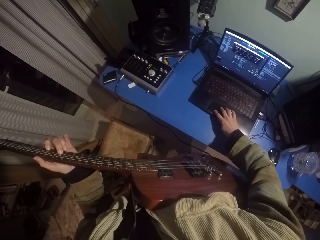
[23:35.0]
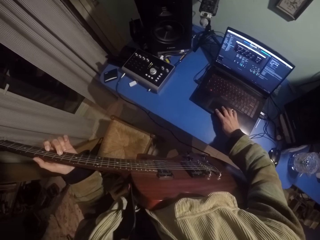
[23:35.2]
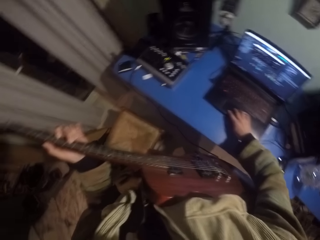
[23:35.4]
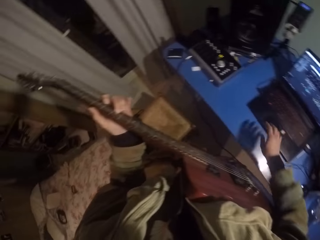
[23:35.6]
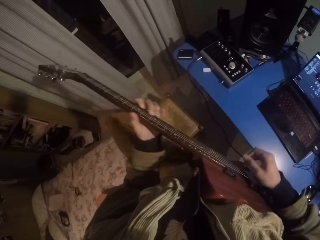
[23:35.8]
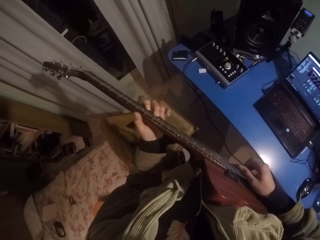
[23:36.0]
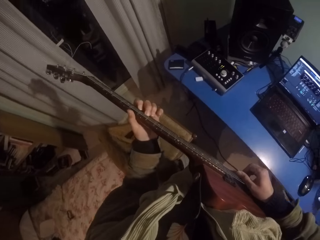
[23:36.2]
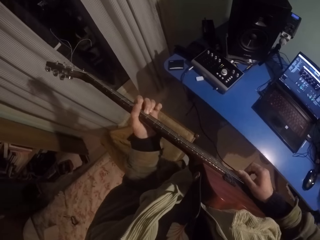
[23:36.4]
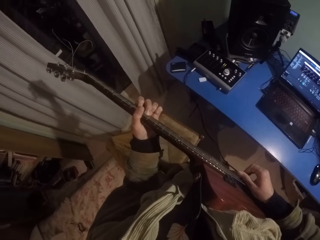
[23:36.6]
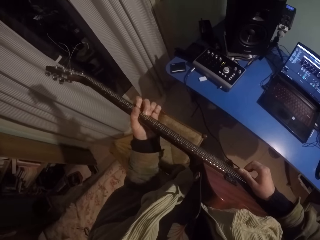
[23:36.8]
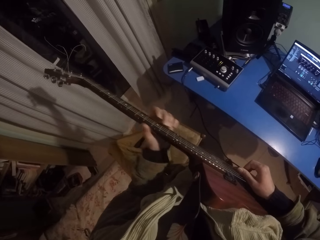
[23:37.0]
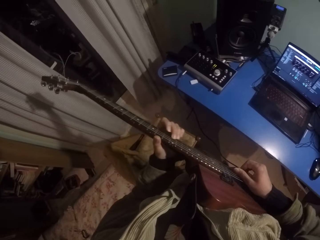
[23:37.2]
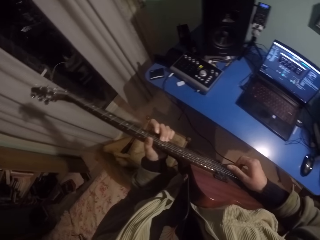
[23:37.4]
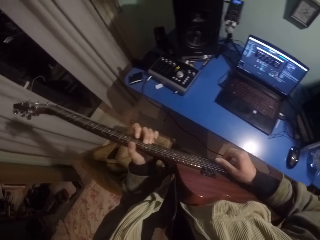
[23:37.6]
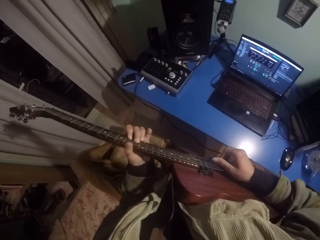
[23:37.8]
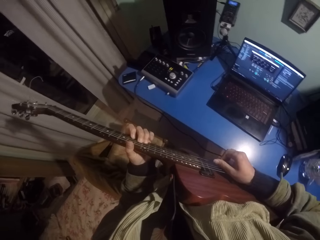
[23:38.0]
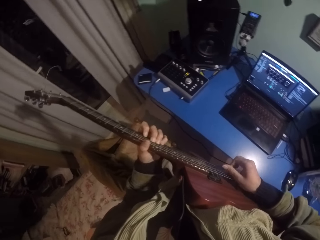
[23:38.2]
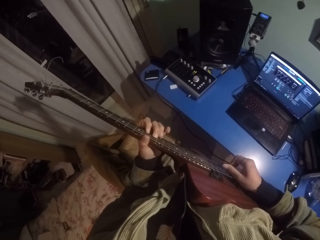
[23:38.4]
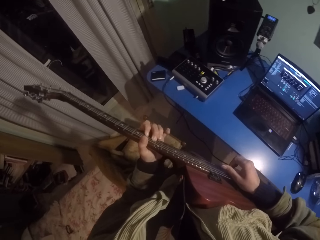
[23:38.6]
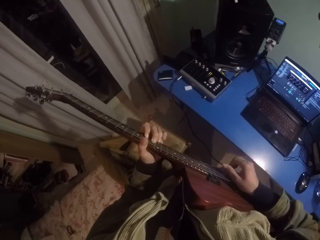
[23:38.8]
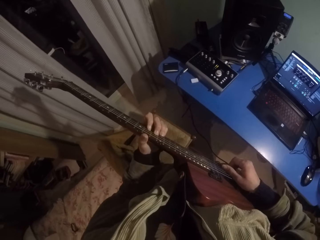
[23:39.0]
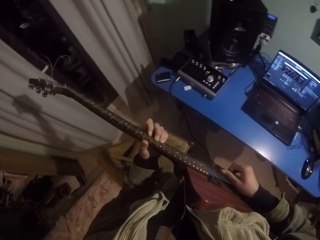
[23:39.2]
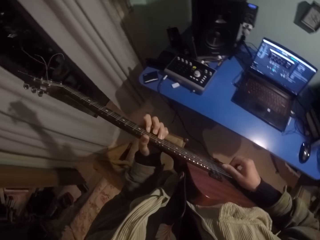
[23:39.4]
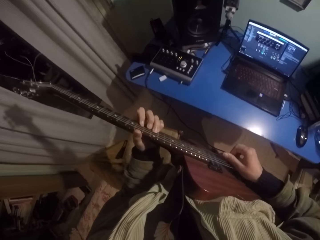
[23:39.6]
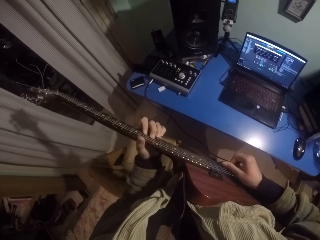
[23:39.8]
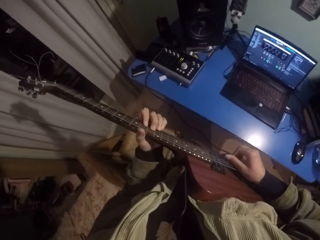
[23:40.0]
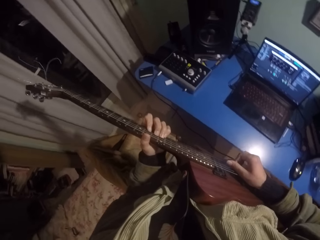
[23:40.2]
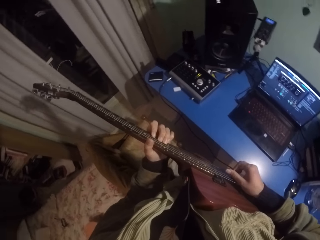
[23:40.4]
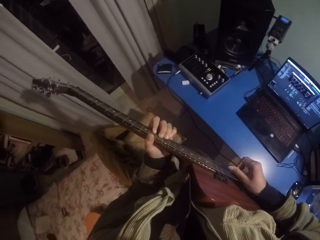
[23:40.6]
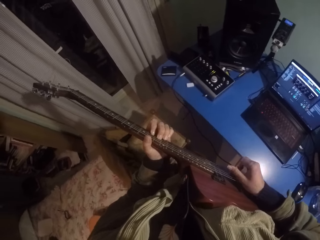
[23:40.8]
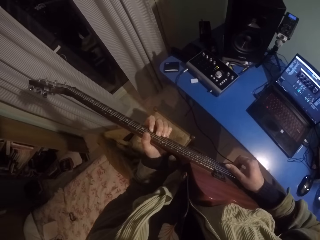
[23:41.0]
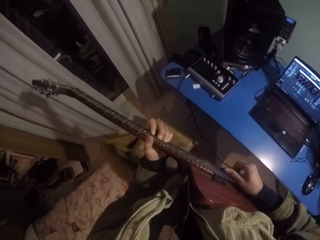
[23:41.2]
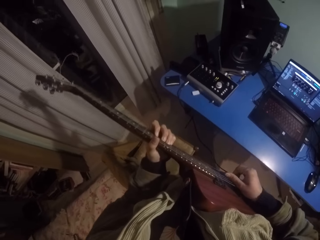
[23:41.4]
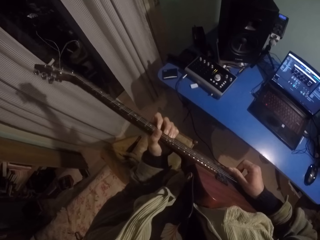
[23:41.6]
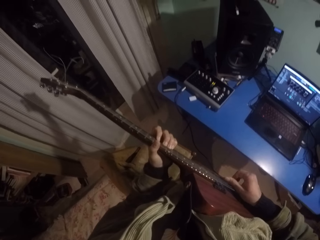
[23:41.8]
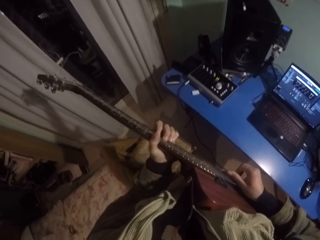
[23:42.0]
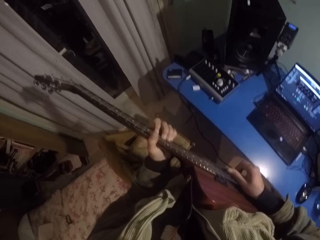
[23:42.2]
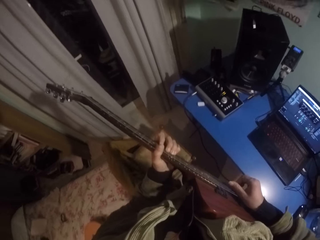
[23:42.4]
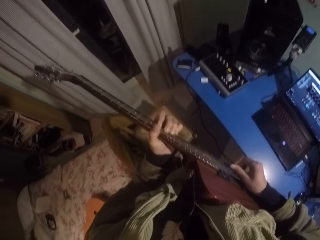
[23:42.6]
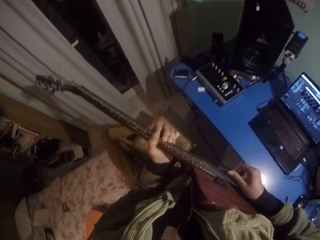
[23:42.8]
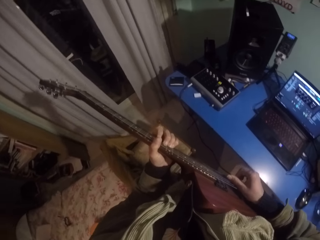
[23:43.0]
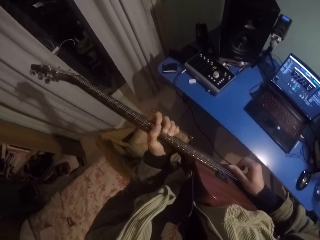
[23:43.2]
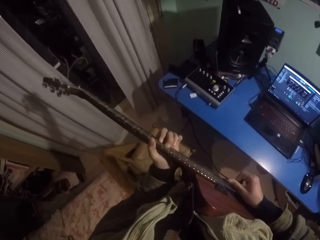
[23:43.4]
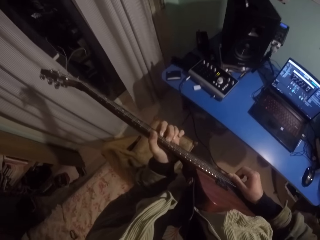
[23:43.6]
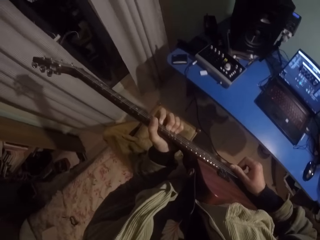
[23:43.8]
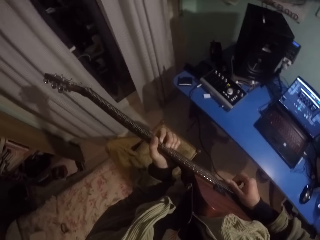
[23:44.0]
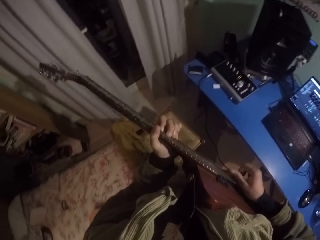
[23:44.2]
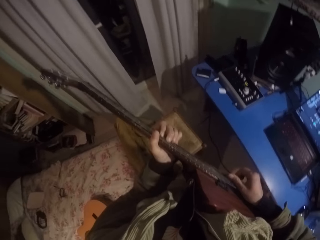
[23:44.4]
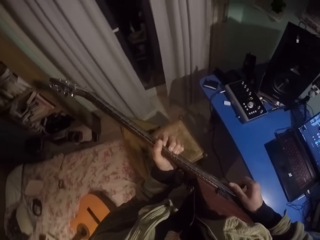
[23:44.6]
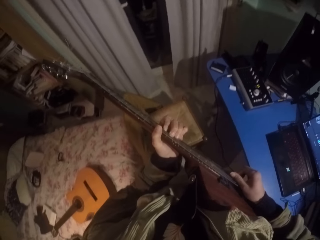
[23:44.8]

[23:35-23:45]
The camera wearer raises the right hand. They strike chords of the guitar with the right hand, and press strings of the guitar with the left hand.

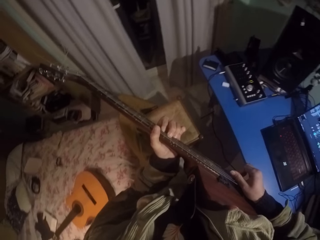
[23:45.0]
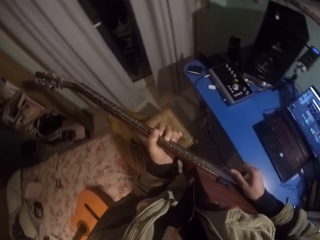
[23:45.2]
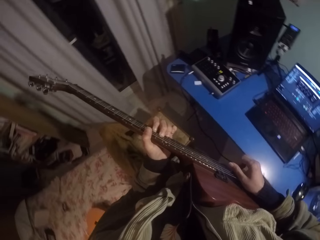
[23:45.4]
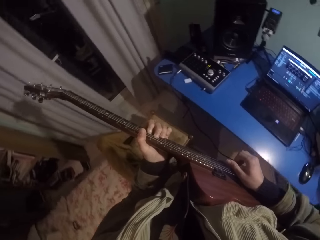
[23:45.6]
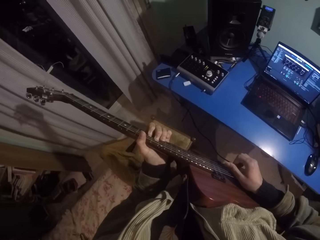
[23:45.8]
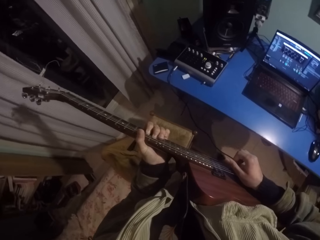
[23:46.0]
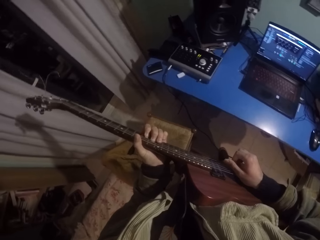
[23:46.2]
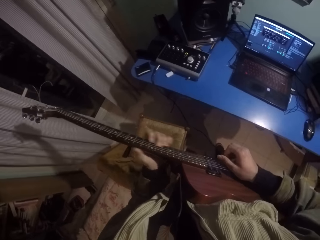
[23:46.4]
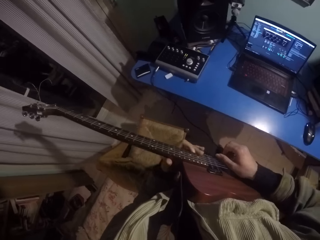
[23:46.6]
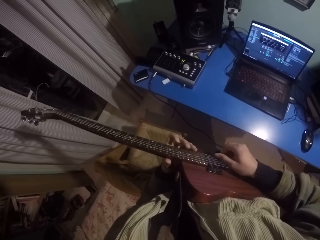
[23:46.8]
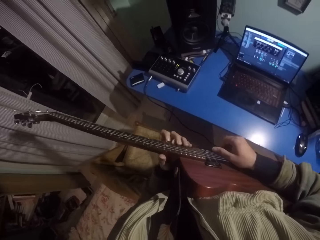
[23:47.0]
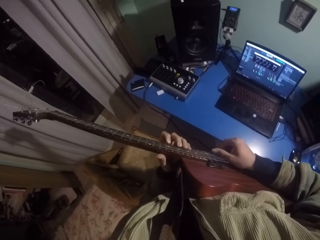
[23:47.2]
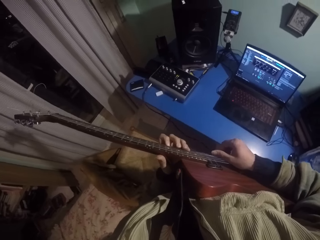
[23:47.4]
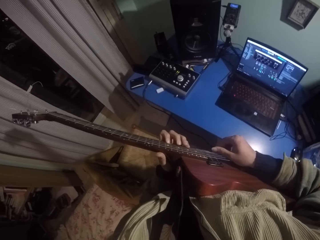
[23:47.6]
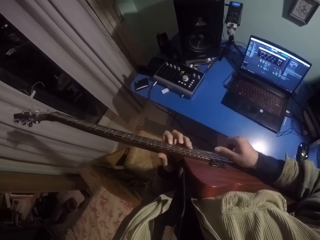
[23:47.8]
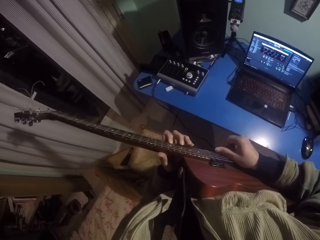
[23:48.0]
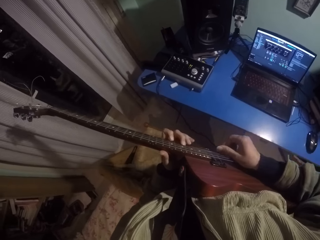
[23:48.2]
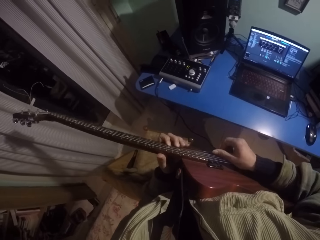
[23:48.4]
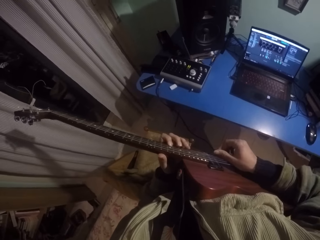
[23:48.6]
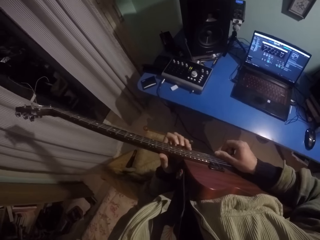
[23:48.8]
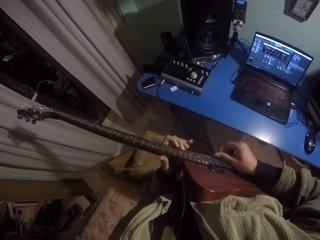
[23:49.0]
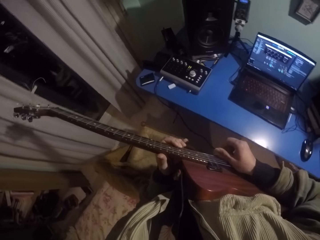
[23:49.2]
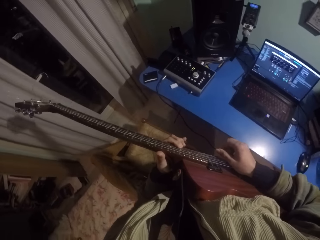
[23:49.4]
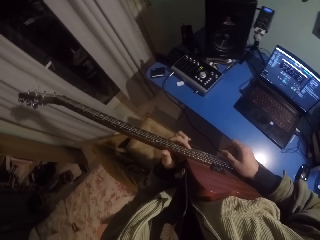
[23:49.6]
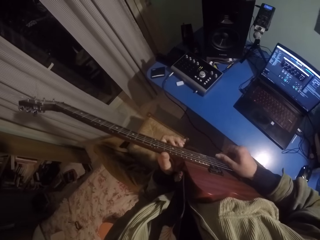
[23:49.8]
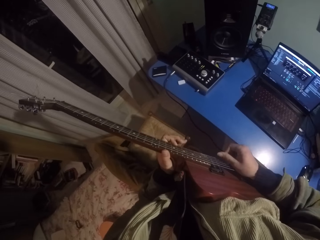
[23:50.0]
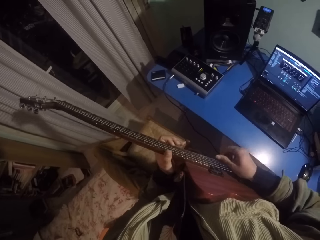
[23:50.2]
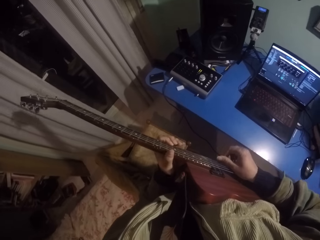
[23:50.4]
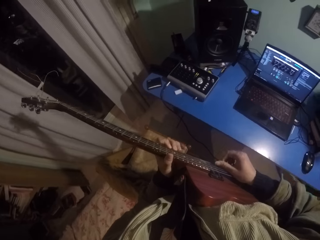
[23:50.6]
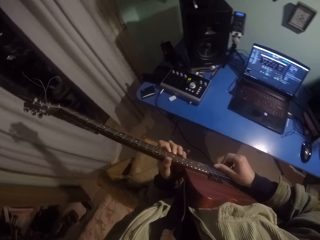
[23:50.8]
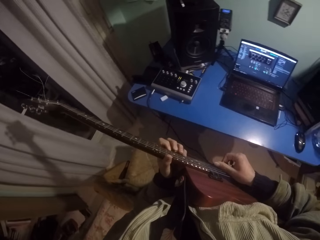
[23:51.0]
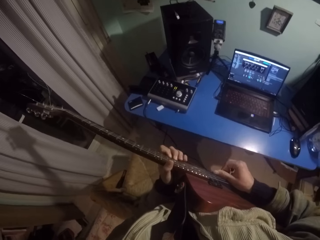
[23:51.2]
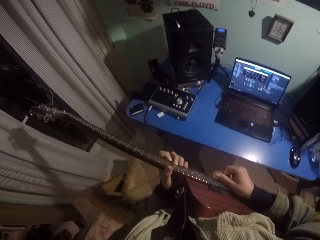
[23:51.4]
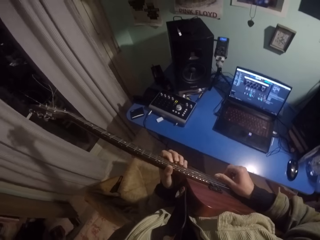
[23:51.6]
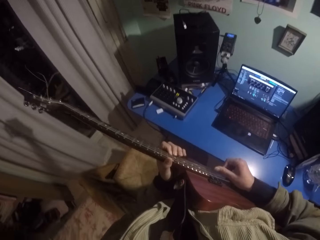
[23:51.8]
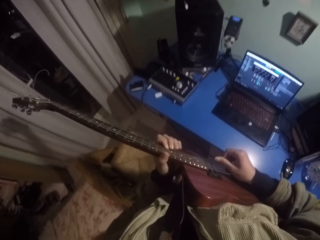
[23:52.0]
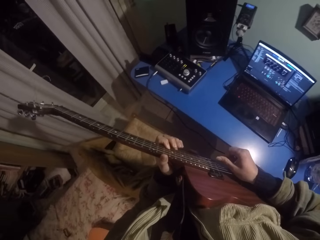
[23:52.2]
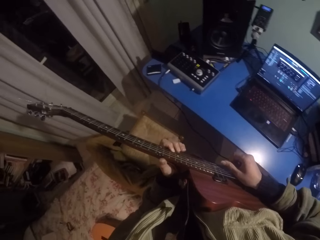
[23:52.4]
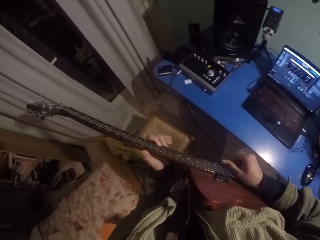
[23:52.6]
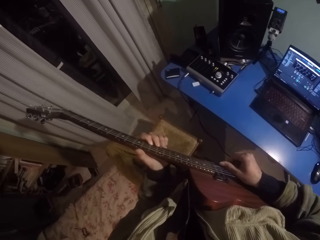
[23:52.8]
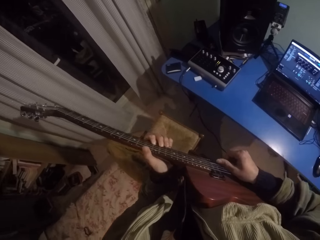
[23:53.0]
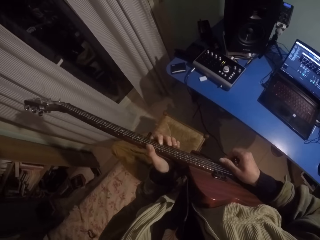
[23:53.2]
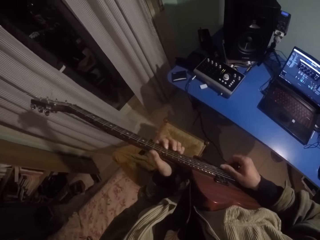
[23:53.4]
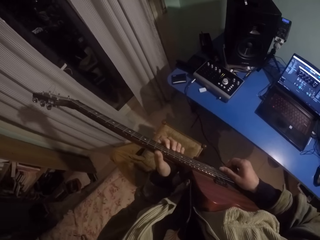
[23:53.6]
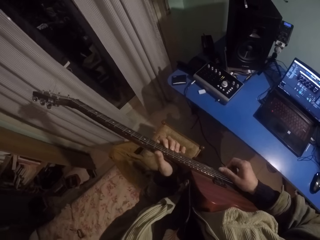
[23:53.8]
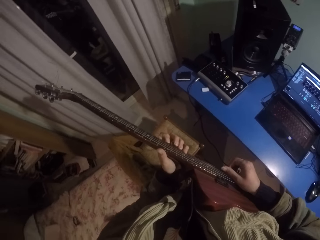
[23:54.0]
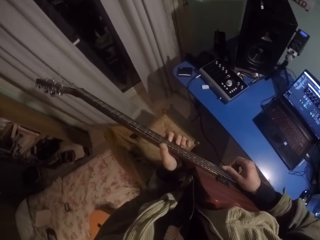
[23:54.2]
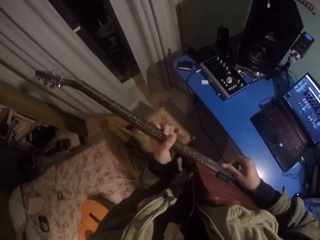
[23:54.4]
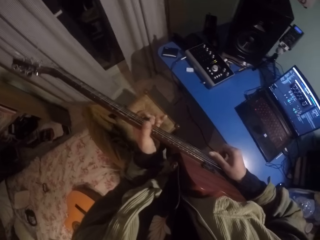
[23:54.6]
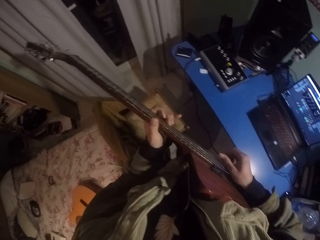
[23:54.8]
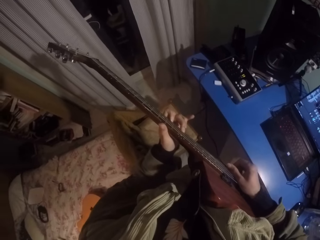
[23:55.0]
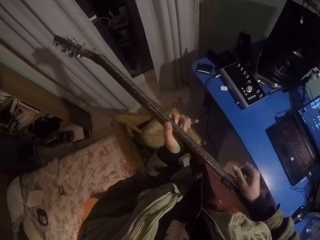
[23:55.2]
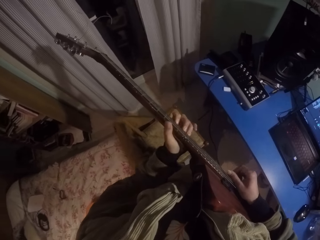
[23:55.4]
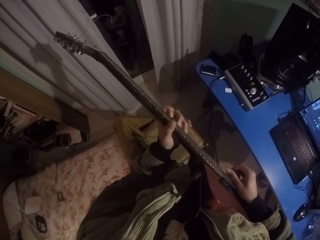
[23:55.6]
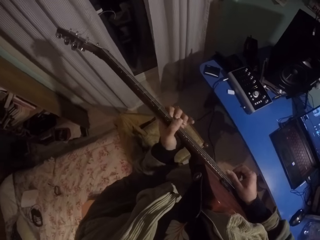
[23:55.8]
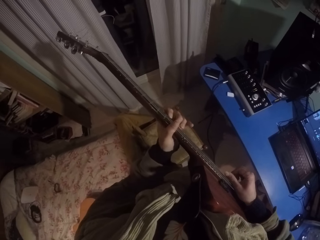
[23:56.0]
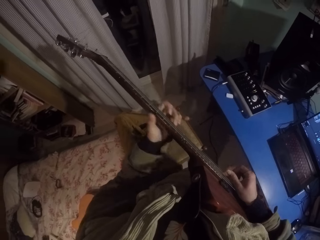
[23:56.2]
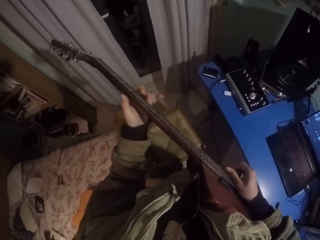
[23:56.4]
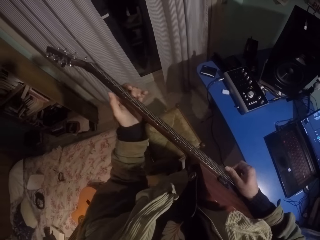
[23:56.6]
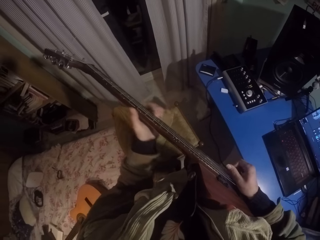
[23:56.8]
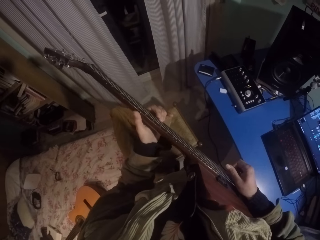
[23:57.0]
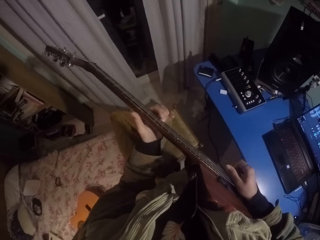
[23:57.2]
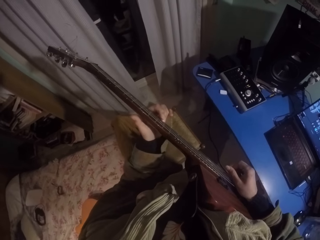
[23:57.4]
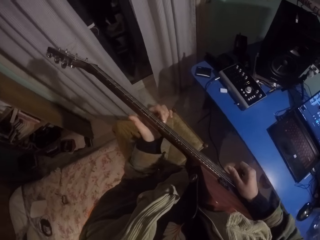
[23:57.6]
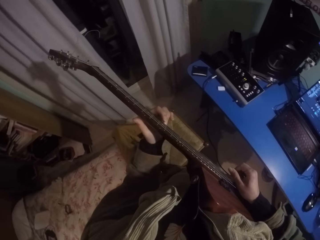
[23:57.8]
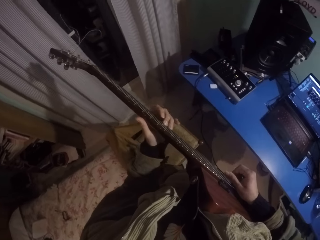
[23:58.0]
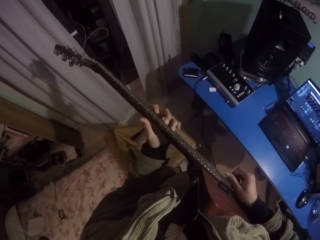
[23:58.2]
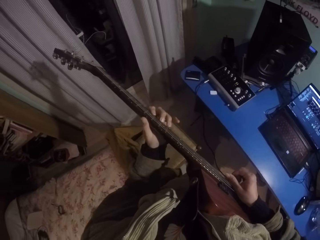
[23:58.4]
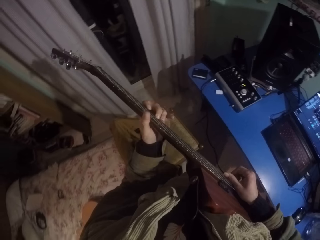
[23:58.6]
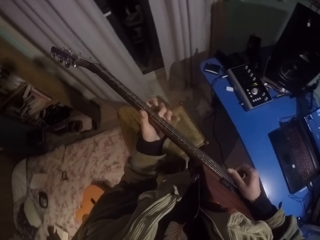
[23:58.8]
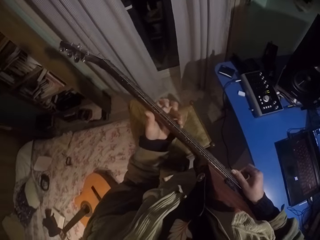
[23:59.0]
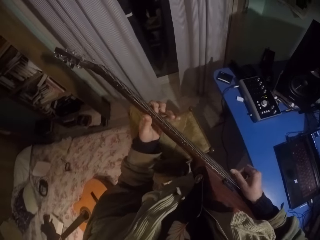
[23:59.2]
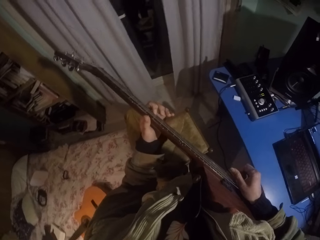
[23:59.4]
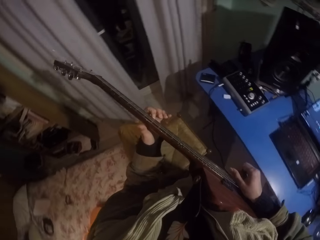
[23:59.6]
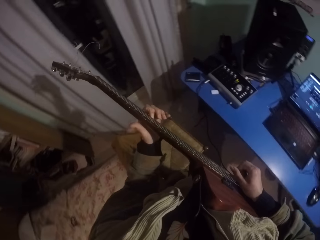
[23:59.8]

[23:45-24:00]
The camera wearer moves the left hand down the guitar. They press strings of the guitar with the left hand. They move the left hand up the guitar.
